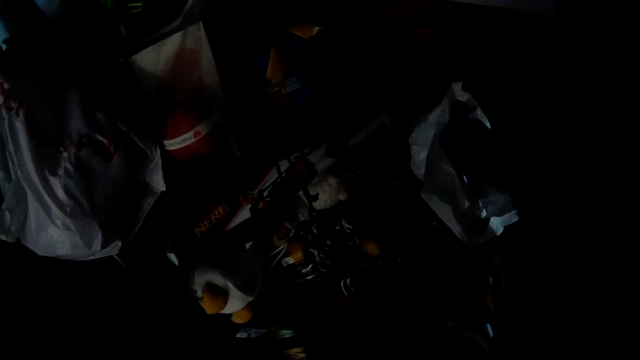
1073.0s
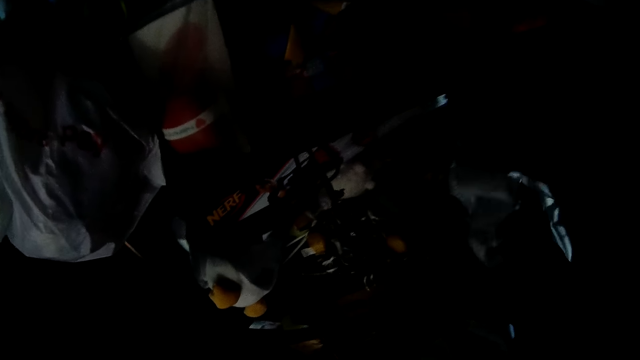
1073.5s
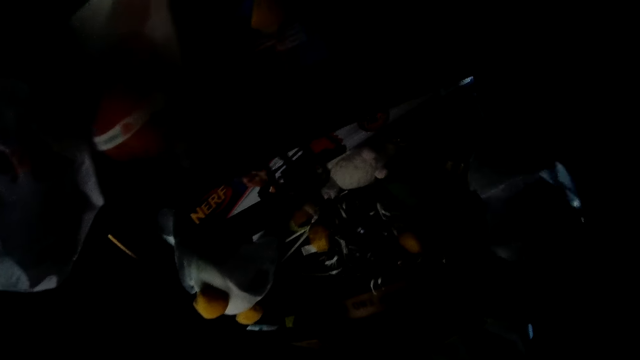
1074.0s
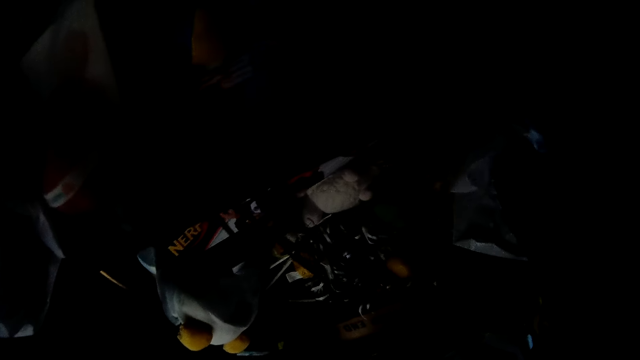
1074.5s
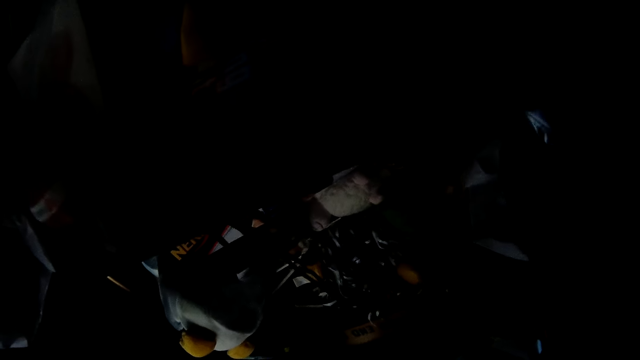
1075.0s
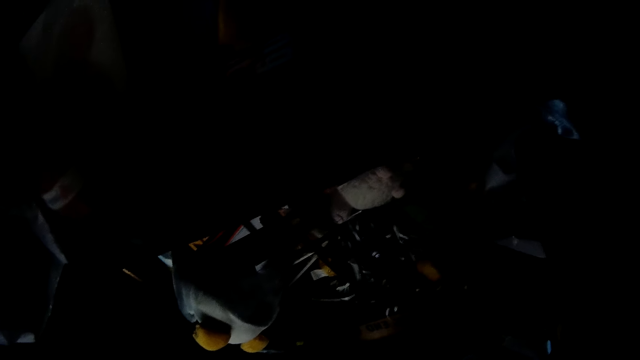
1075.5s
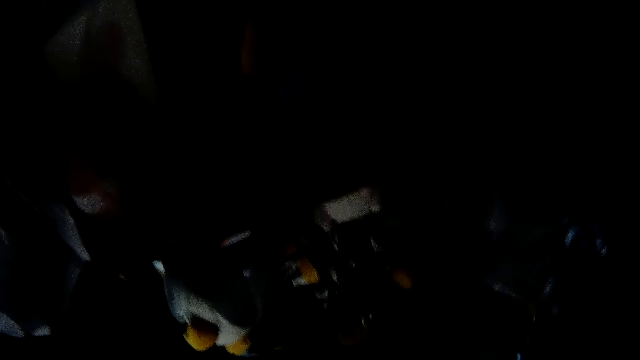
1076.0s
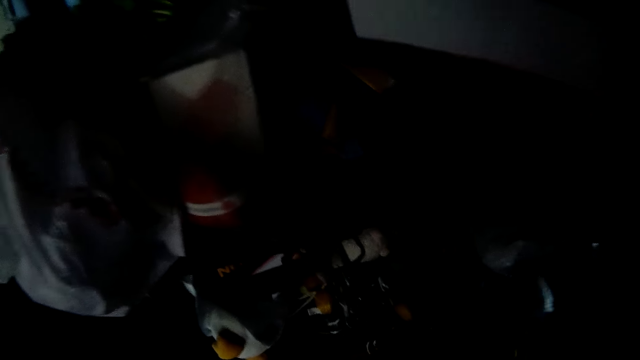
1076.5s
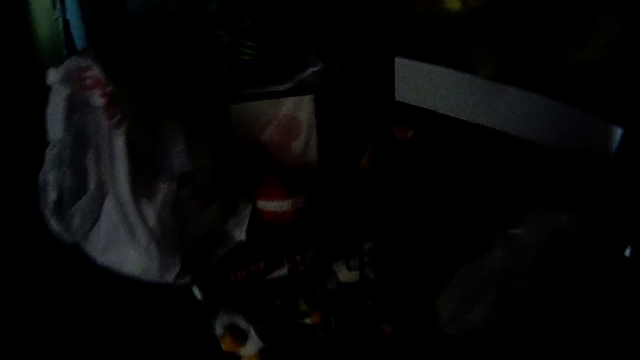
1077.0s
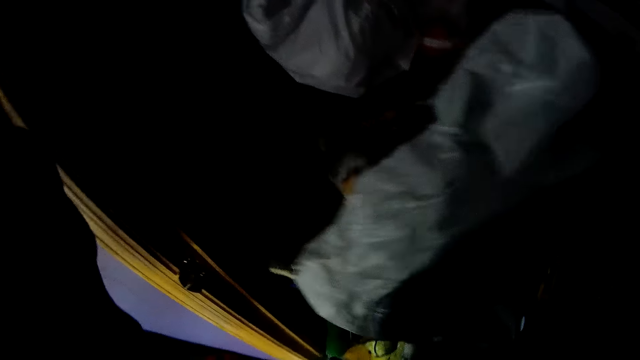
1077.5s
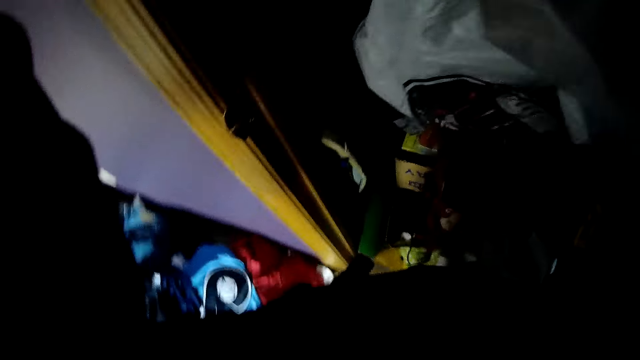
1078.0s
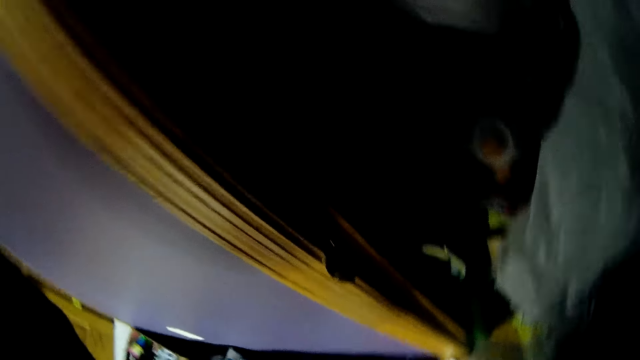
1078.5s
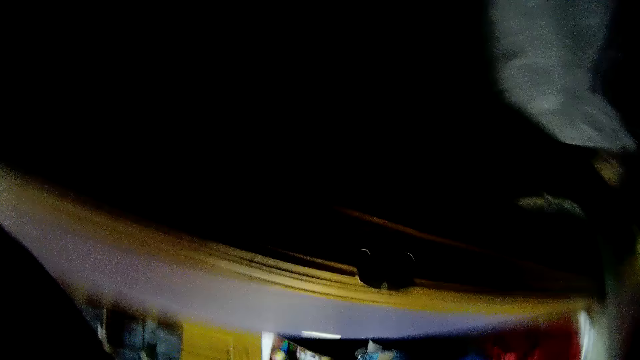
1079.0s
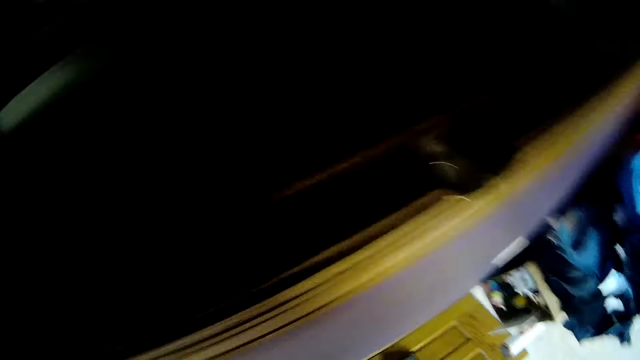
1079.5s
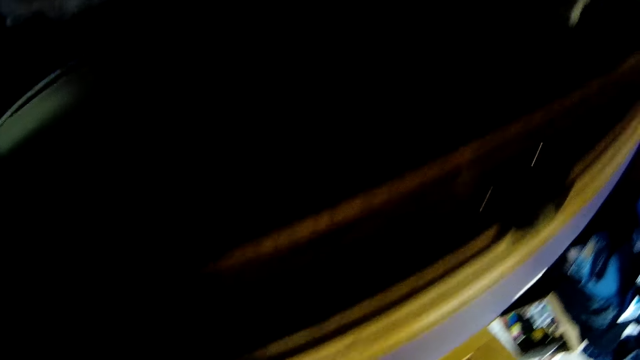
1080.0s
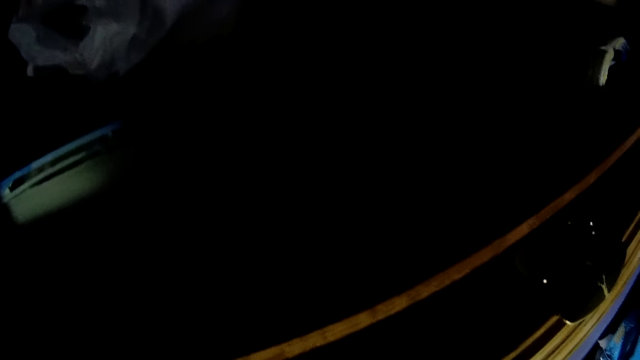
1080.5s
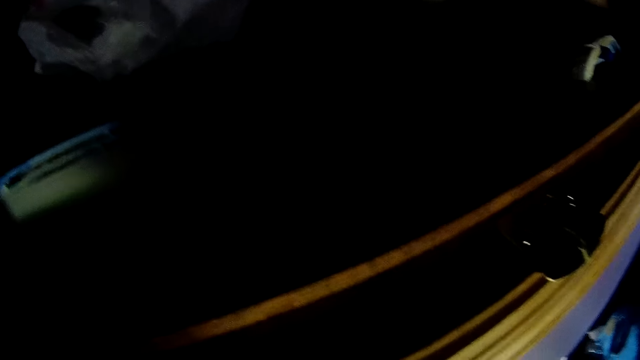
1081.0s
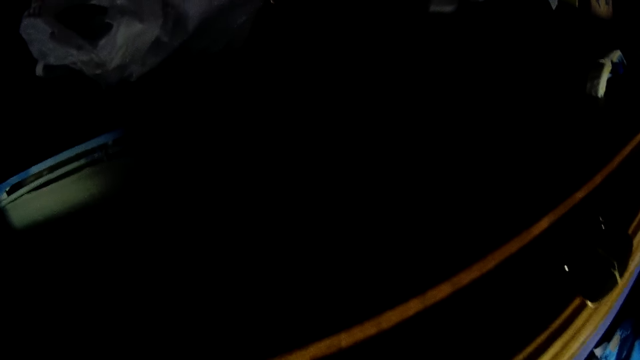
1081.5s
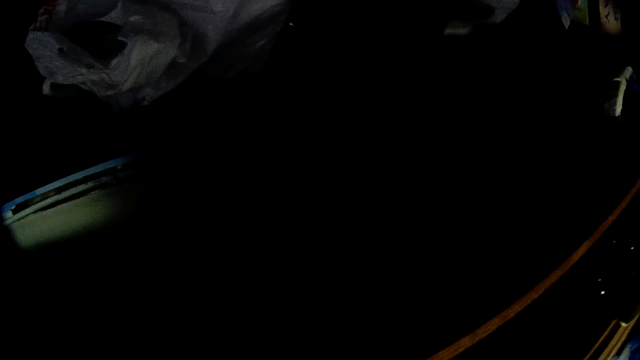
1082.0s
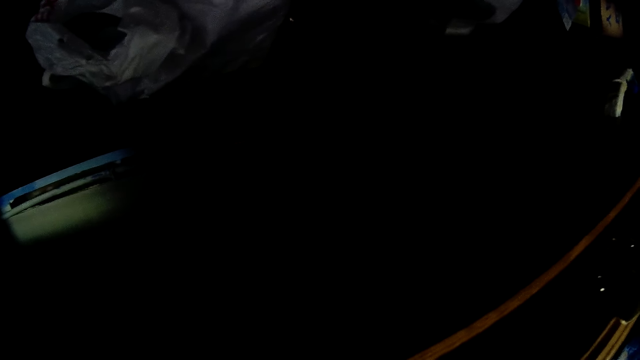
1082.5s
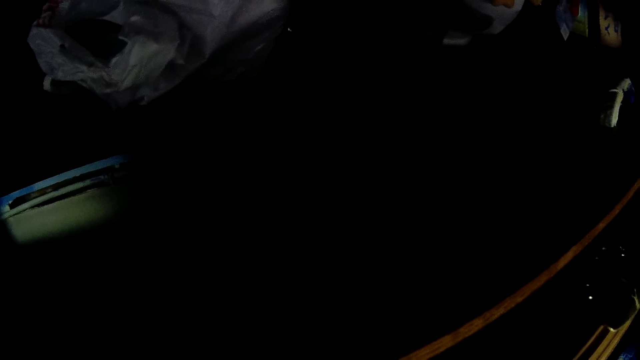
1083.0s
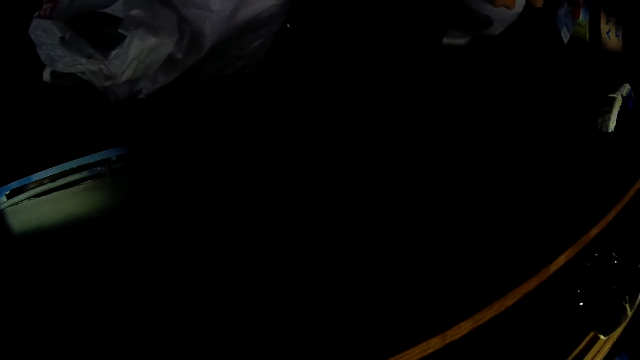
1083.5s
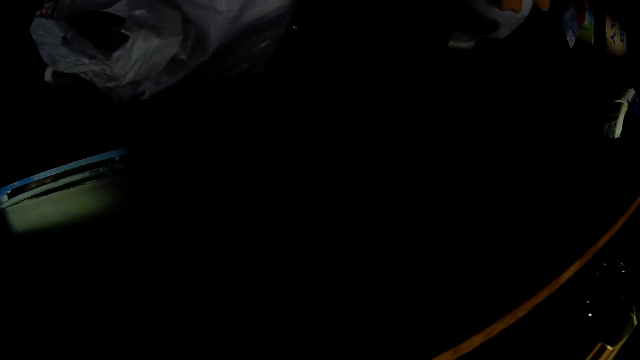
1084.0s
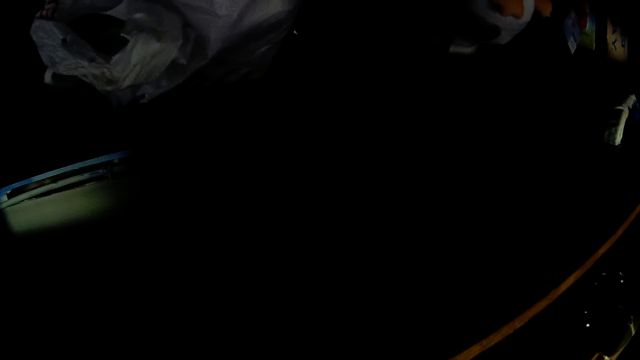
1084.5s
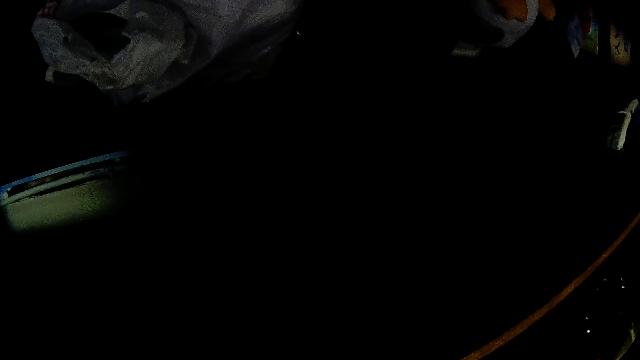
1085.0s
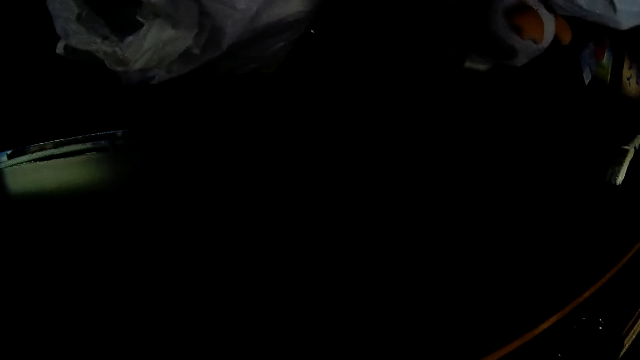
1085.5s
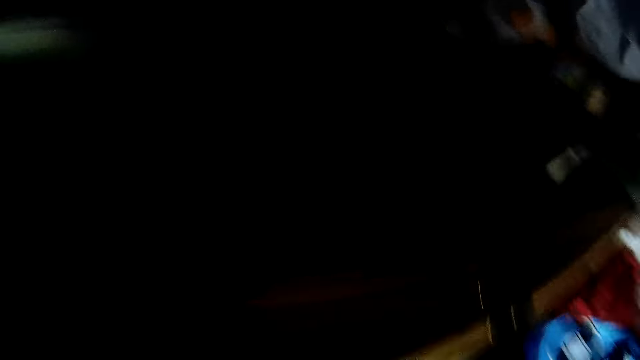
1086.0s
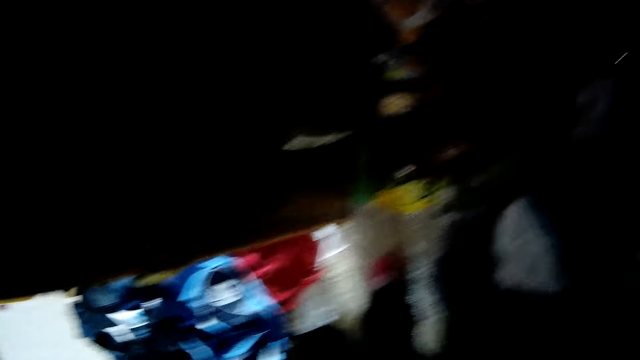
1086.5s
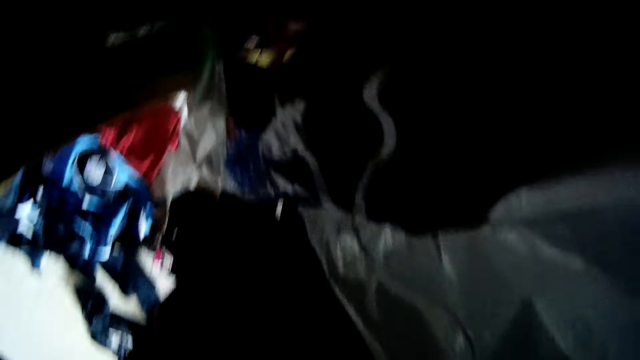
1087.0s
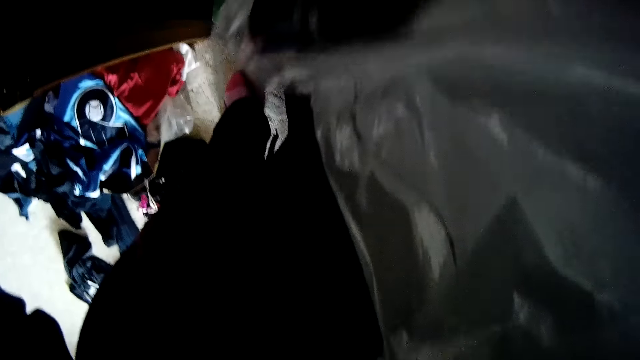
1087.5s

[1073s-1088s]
The camera wearer lifts up the polythene bag from the closet with her right hand. She checks the polythene bag.
